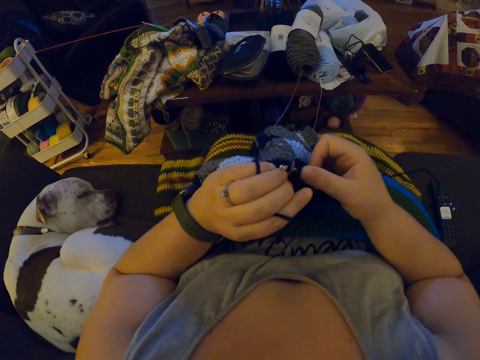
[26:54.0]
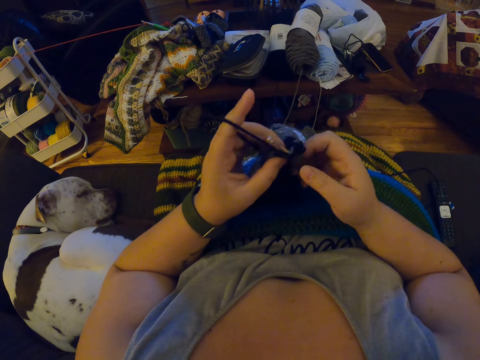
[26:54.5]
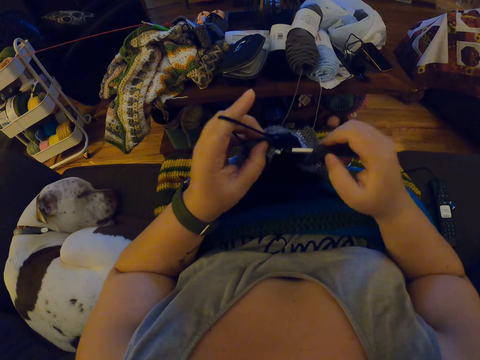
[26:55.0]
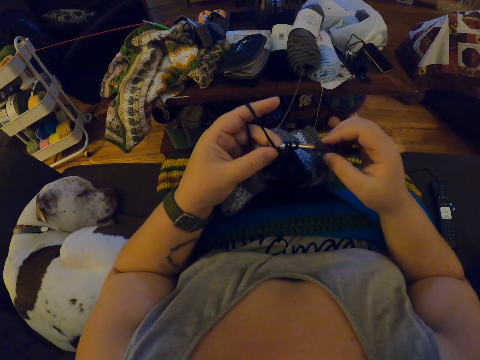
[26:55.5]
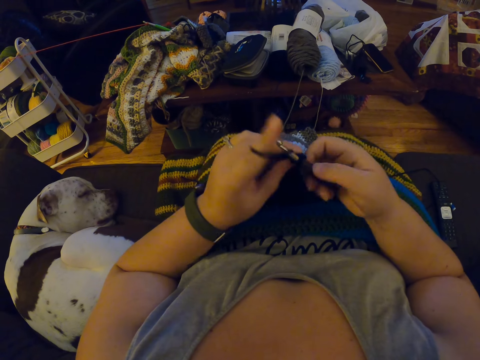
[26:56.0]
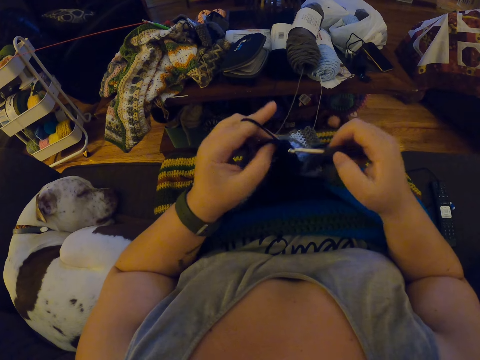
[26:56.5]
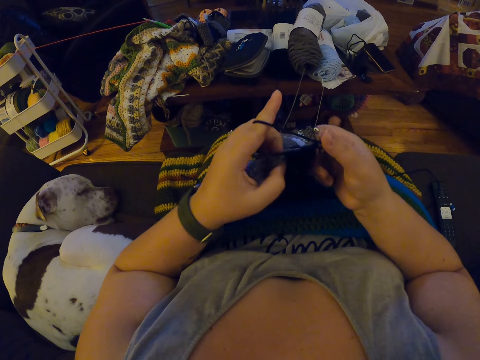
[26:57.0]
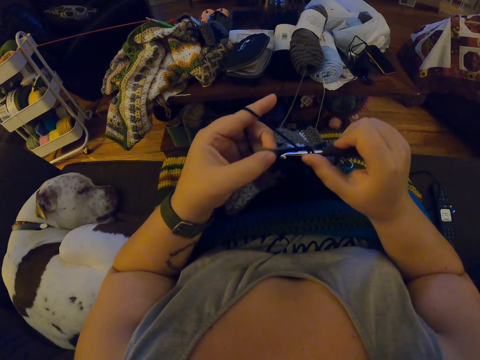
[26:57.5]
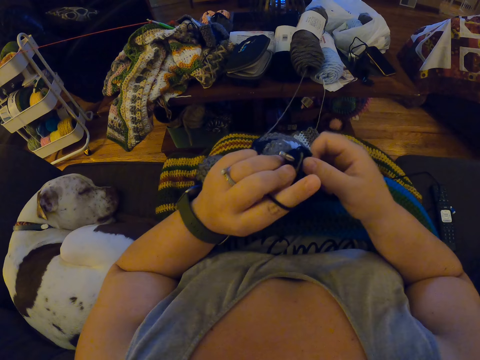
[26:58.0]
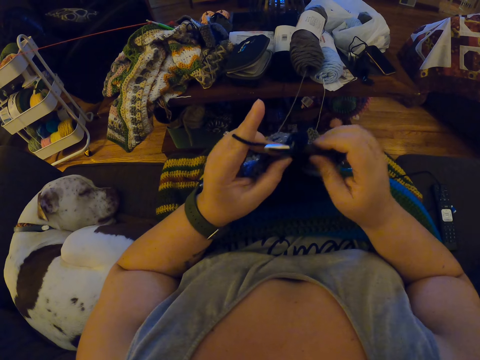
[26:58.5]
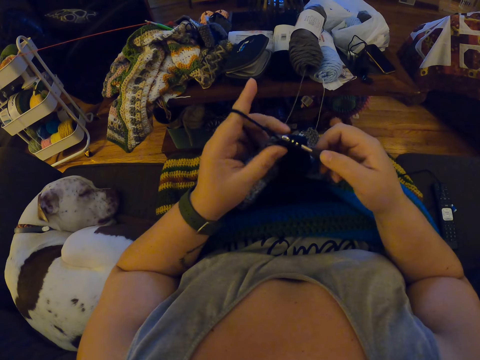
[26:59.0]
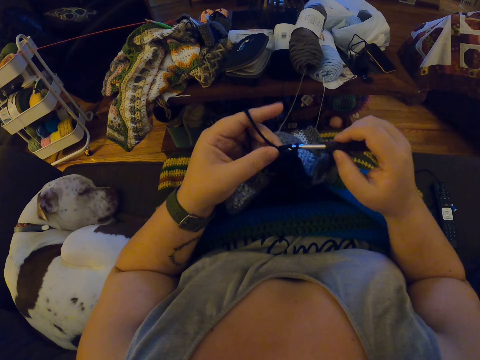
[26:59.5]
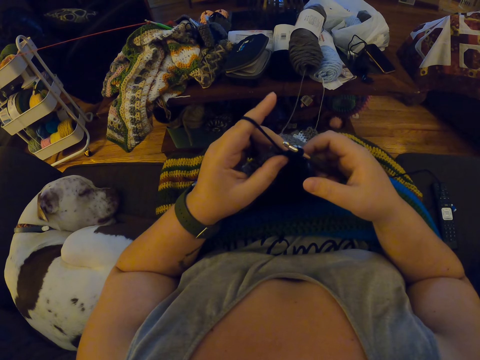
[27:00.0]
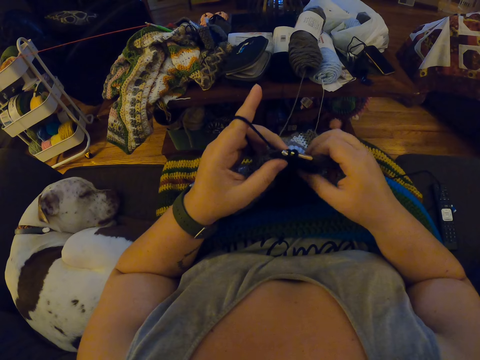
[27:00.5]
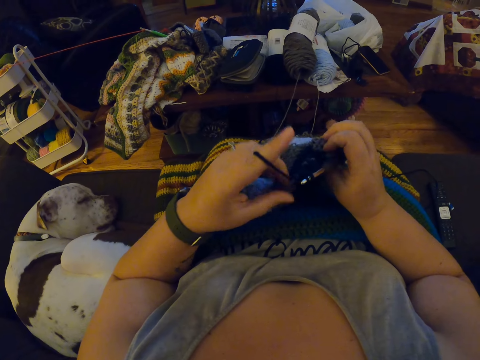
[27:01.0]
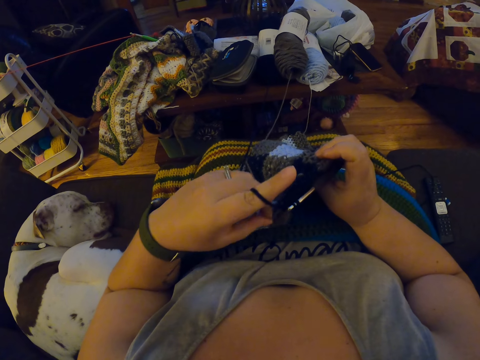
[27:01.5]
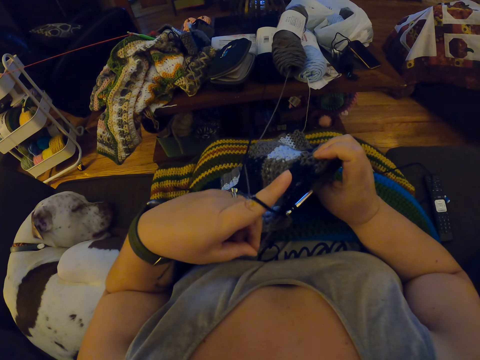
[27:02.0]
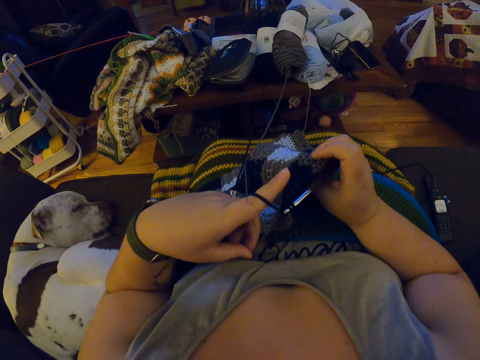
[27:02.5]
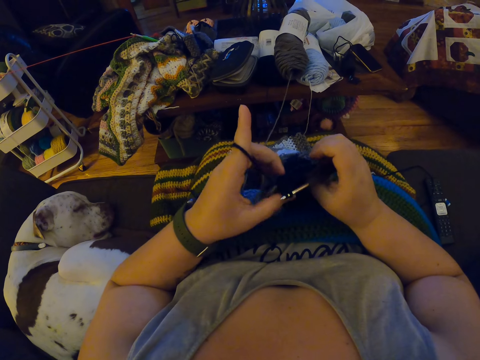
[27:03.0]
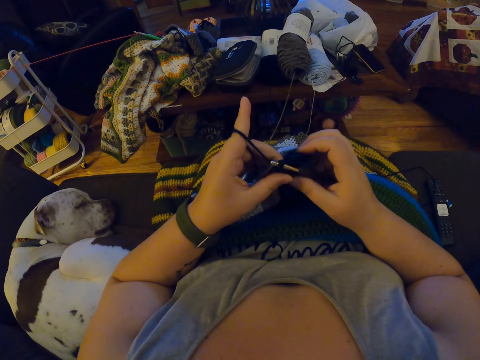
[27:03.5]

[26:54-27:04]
The camera wearer yarns over a crochet. She knits a fabric. She adjusts the yarn and the crochet fabric. She checks her pattern.

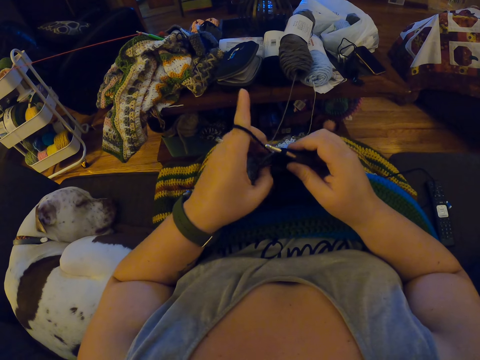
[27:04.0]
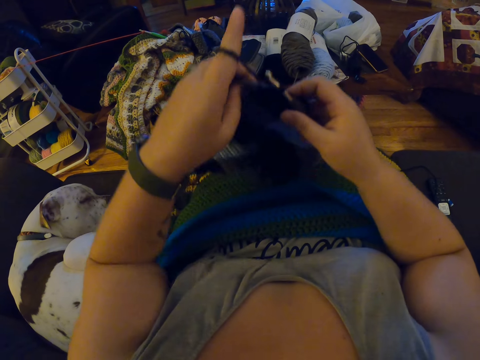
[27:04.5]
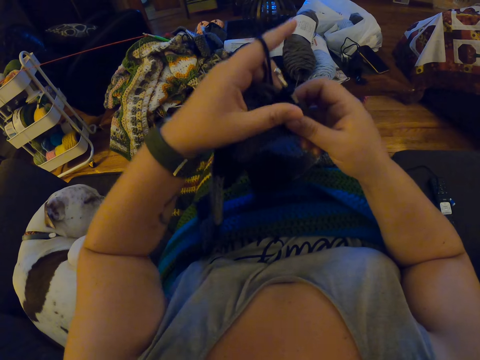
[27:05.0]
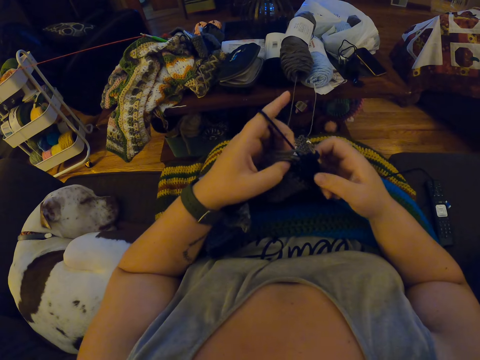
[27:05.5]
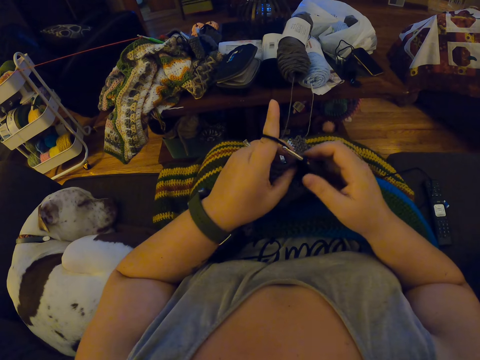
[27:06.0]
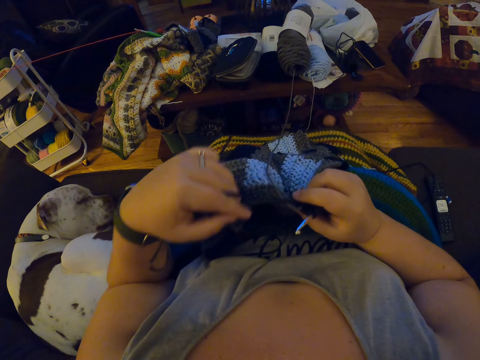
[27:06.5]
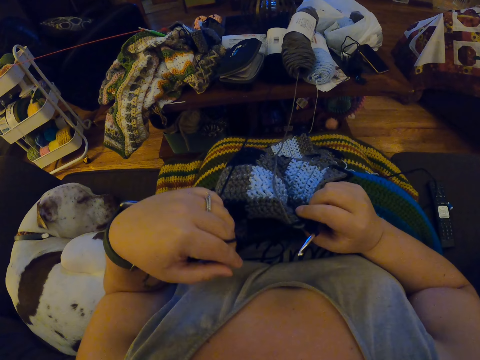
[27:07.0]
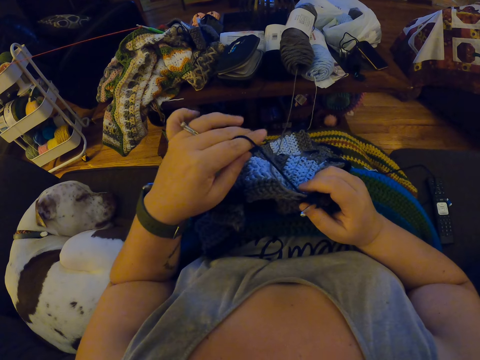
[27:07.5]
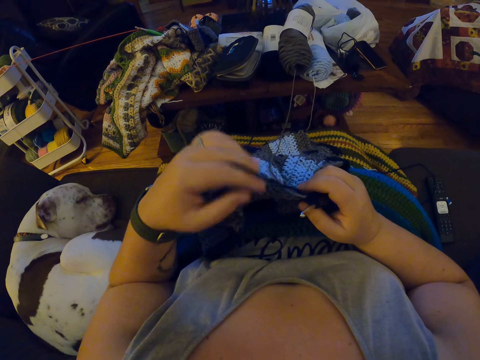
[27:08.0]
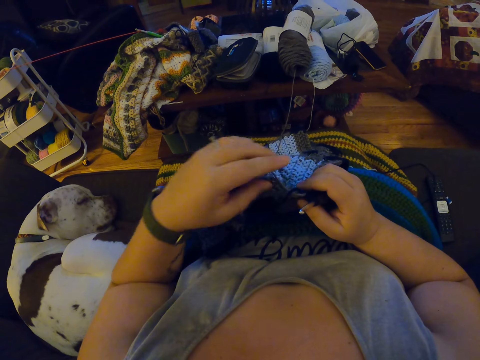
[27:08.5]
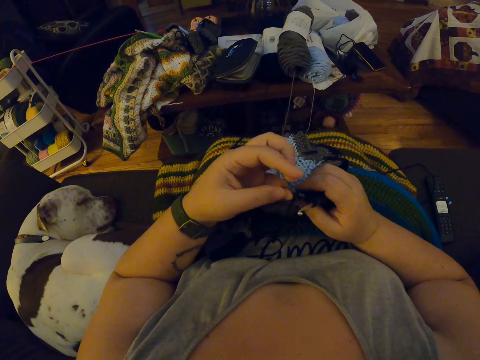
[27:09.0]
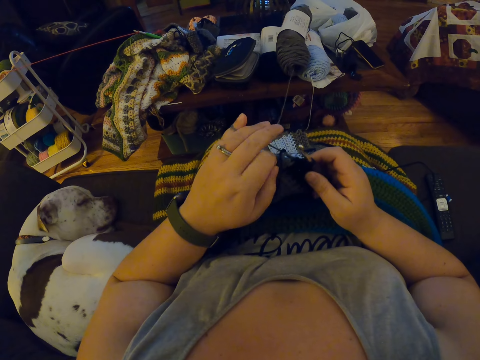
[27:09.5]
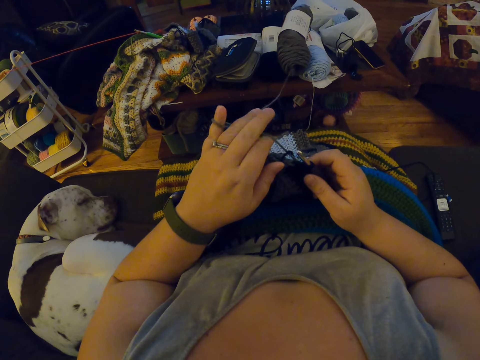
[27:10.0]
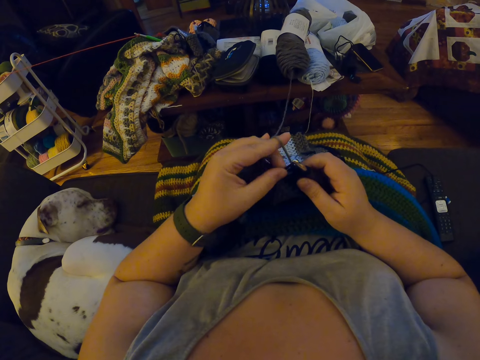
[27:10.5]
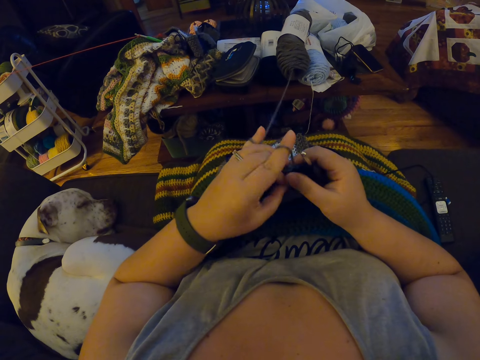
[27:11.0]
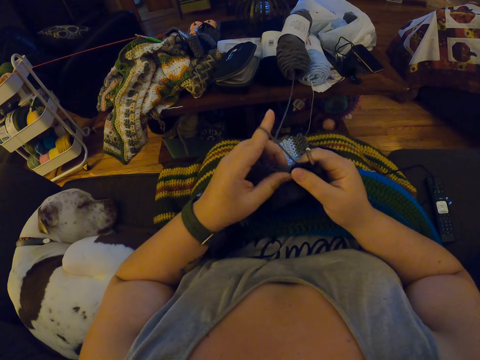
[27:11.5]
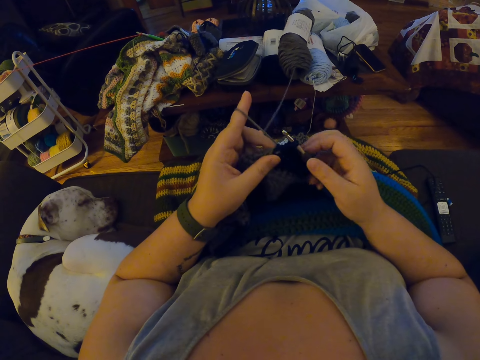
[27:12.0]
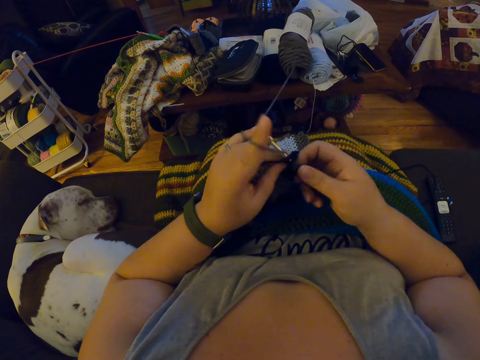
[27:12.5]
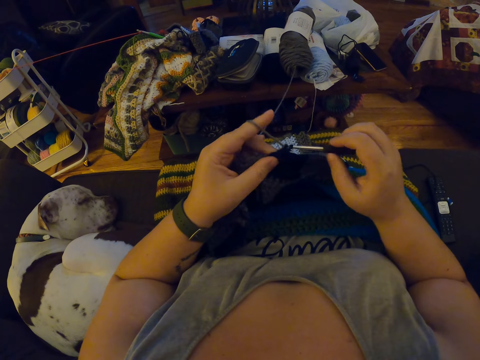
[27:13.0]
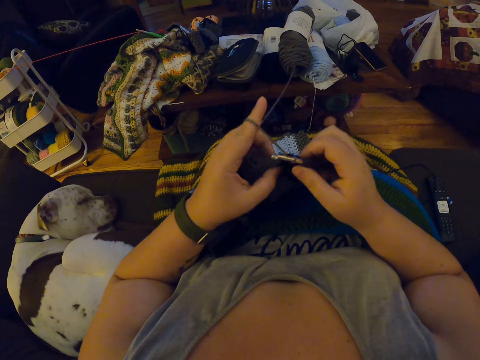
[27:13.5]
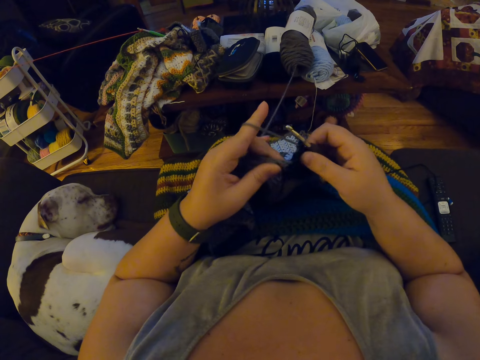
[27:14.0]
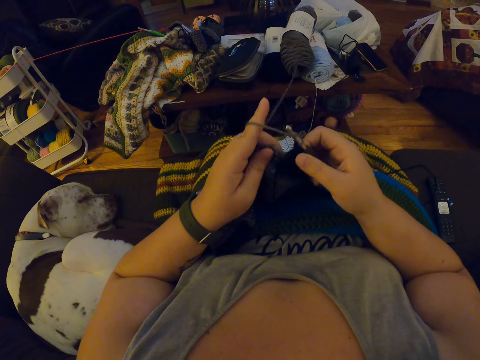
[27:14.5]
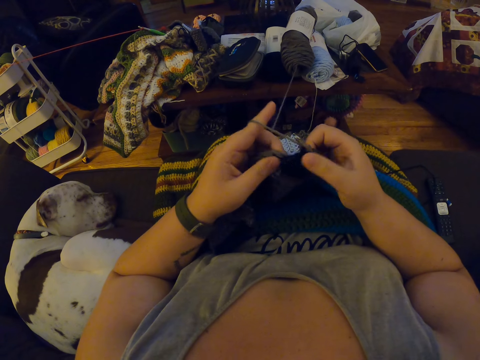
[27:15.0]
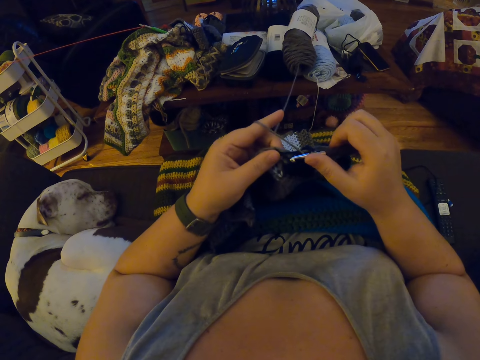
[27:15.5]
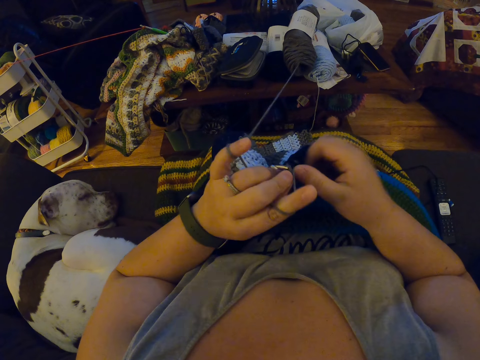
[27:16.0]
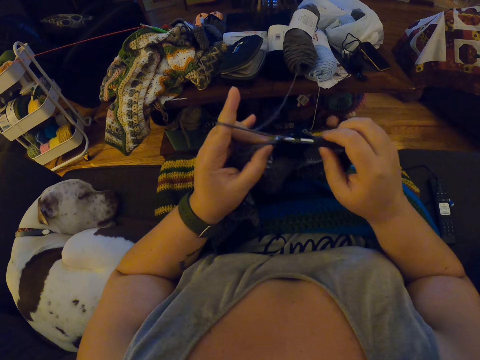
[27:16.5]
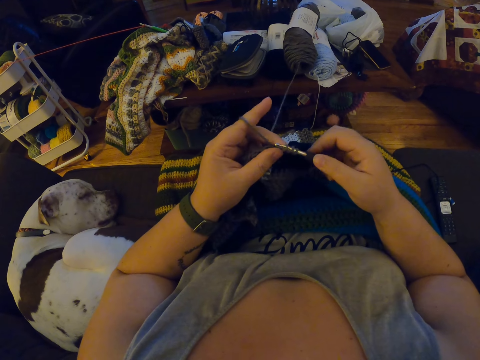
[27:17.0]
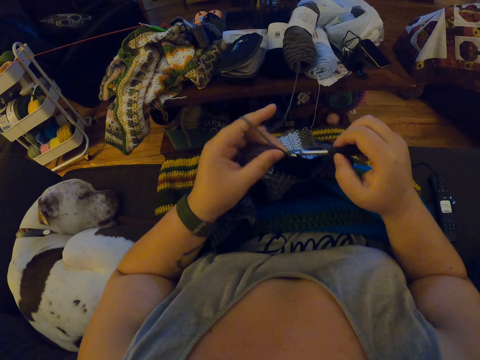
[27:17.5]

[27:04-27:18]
The camera wearer lifts a fabric. She pulls the wool. She unwraps the yarn around her left fingers. She wraps the yarn around her left fingers. She twists her finger. She crochets with the yarn.

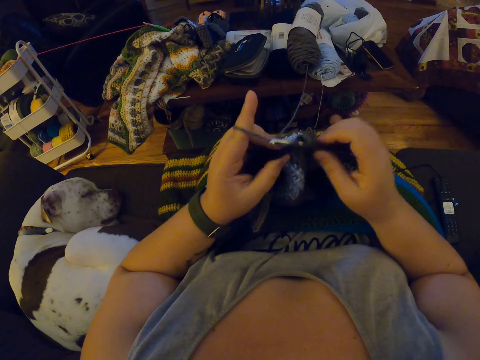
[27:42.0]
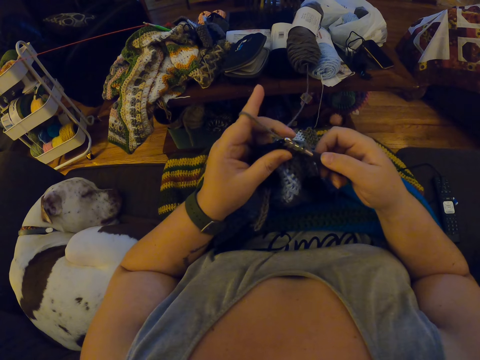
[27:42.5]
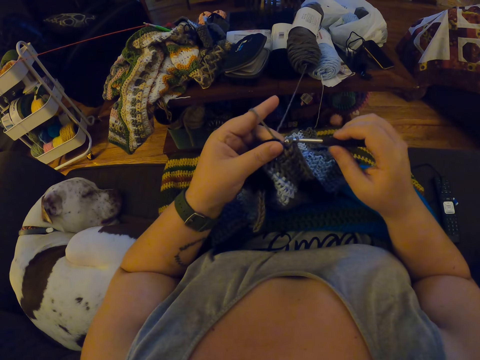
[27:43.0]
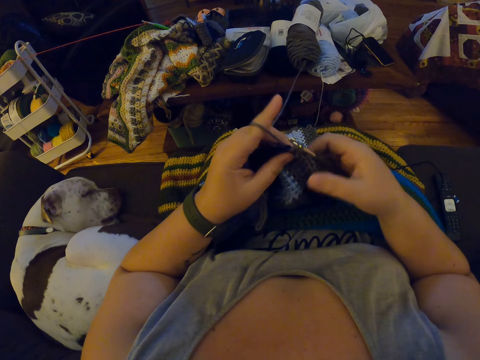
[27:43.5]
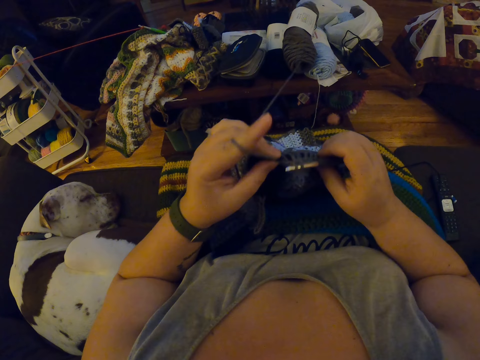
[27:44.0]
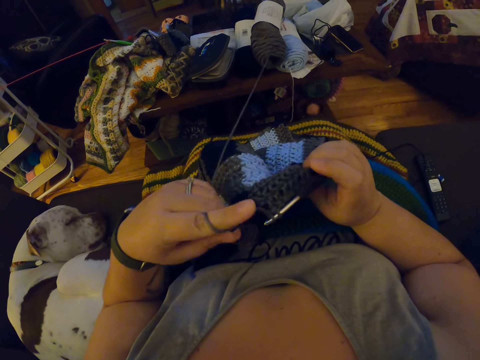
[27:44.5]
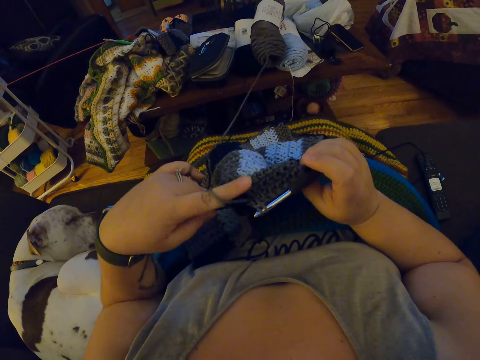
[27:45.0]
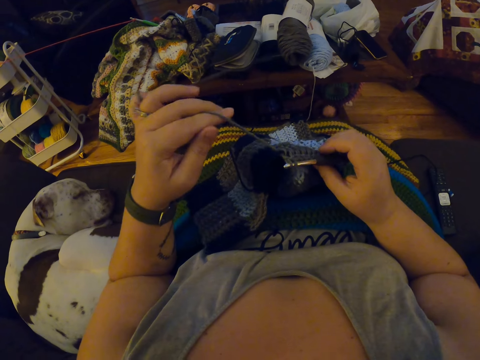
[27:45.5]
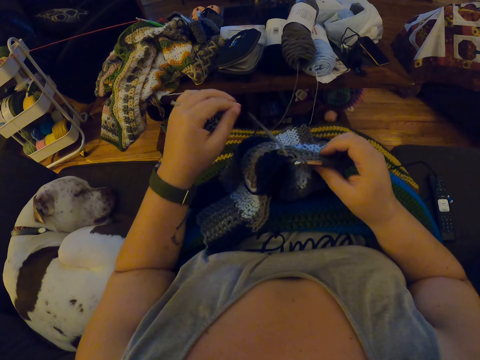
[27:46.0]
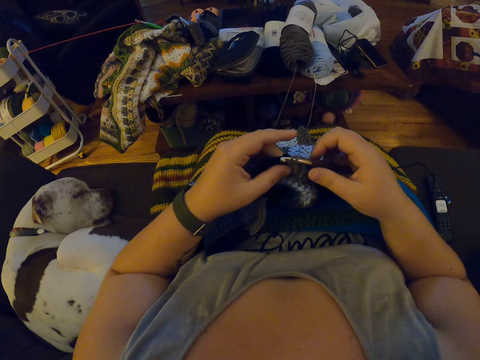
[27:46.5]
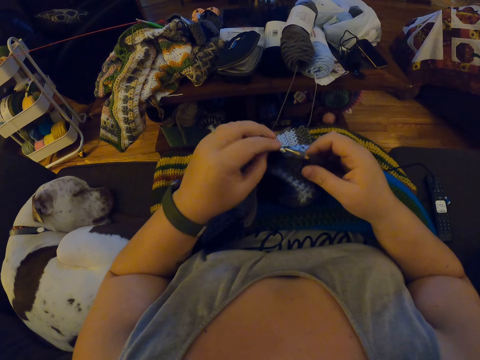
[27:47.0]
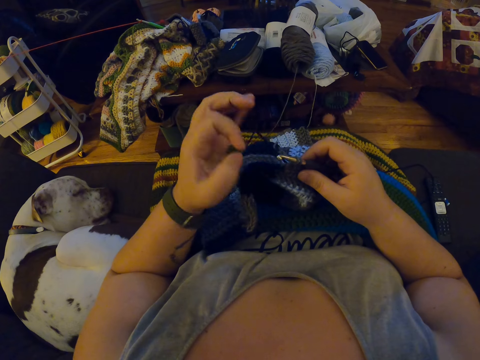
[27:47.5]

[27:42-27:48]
The camera wearer checks the fabric. She turns the fabric. She unwraps the yarn around her left fingers. She straightens a thread.
